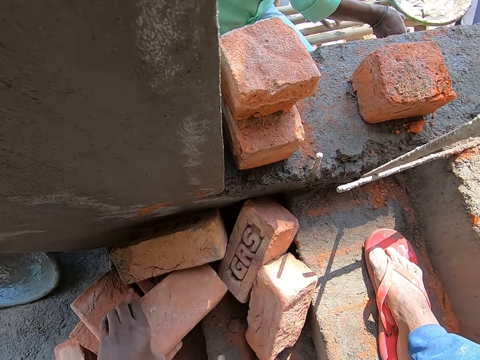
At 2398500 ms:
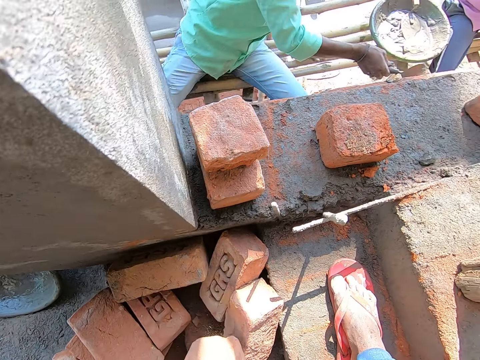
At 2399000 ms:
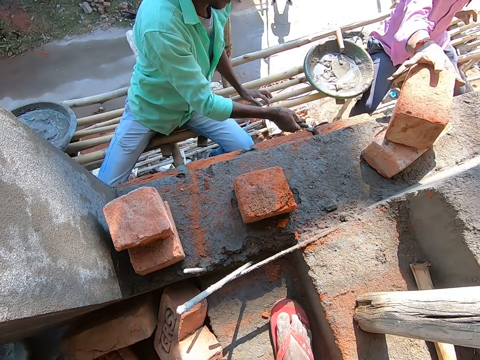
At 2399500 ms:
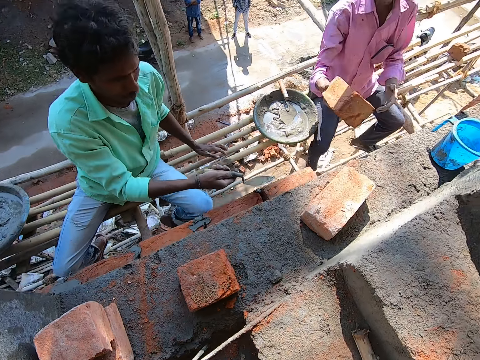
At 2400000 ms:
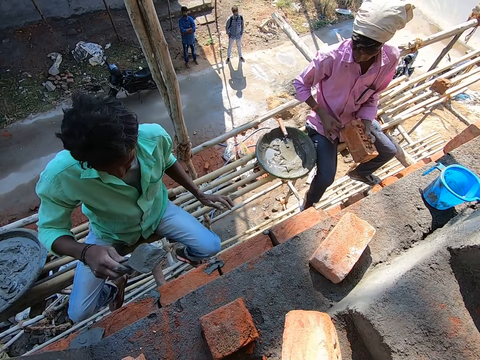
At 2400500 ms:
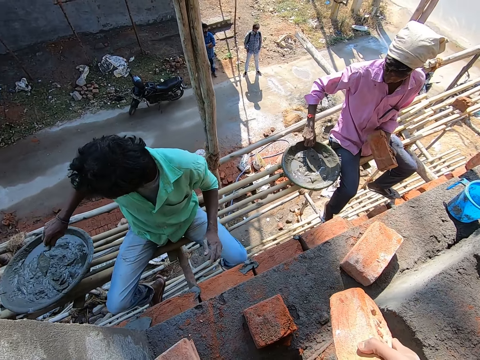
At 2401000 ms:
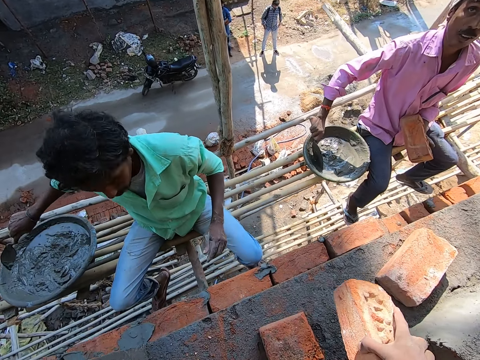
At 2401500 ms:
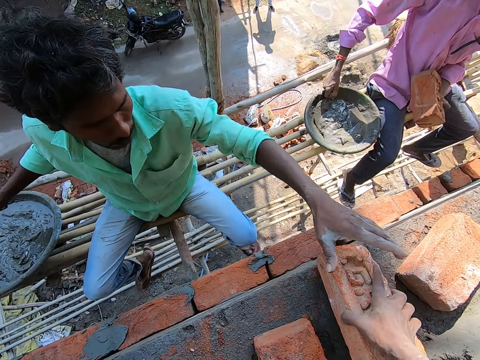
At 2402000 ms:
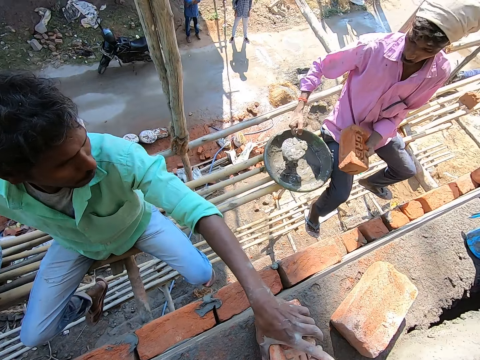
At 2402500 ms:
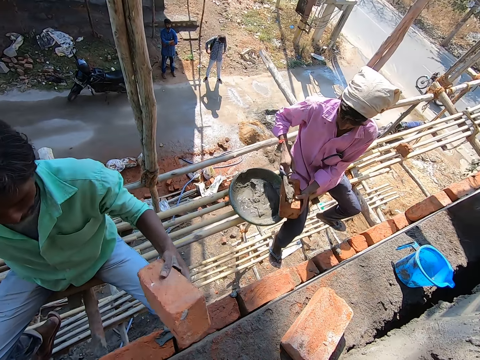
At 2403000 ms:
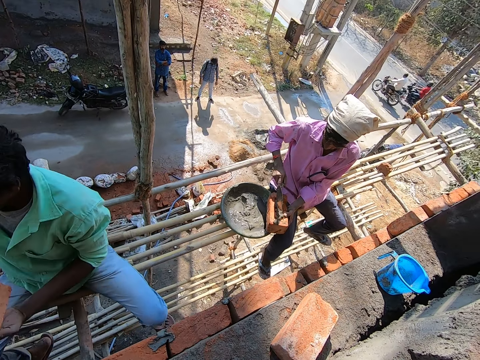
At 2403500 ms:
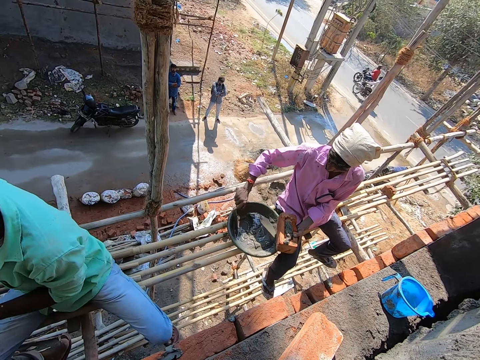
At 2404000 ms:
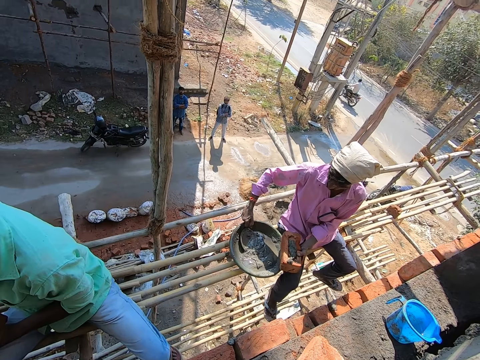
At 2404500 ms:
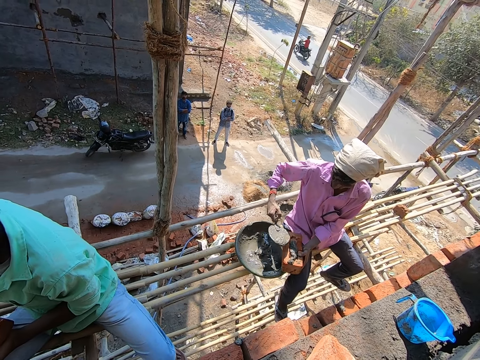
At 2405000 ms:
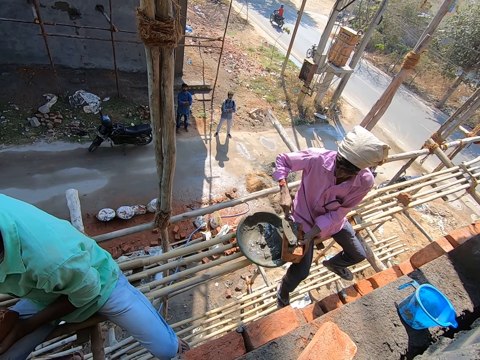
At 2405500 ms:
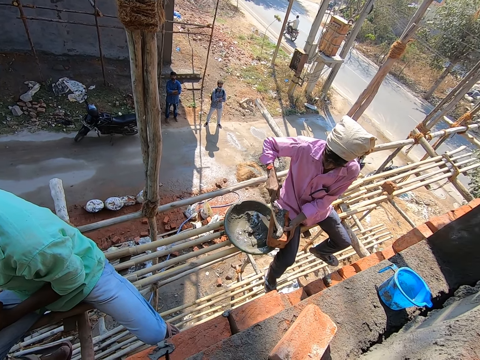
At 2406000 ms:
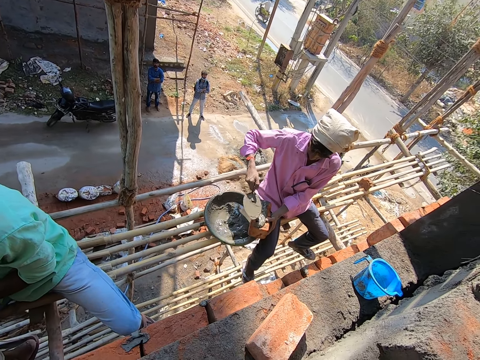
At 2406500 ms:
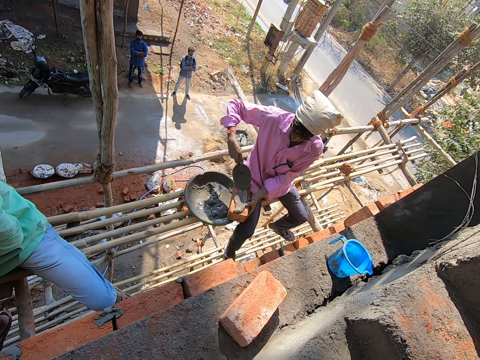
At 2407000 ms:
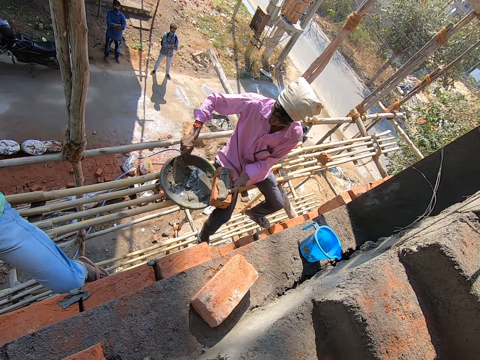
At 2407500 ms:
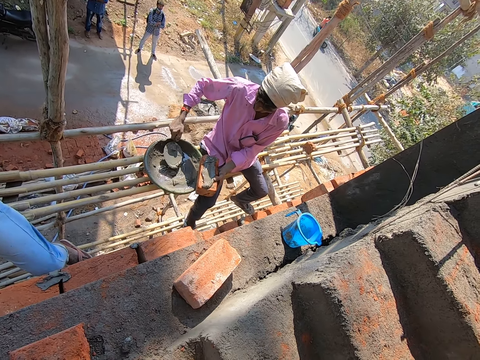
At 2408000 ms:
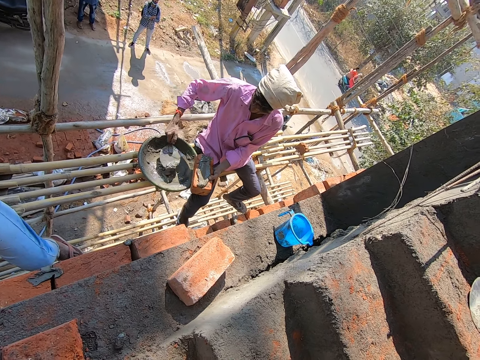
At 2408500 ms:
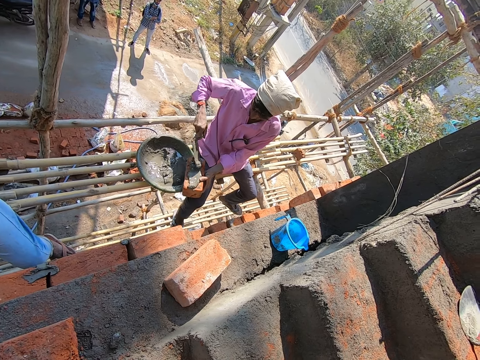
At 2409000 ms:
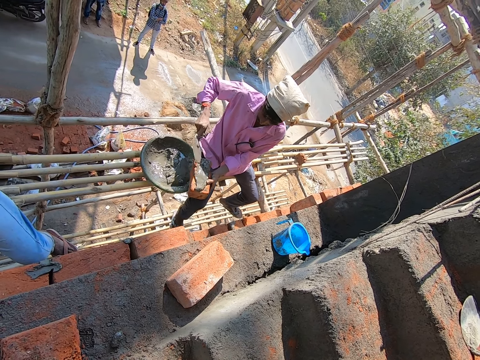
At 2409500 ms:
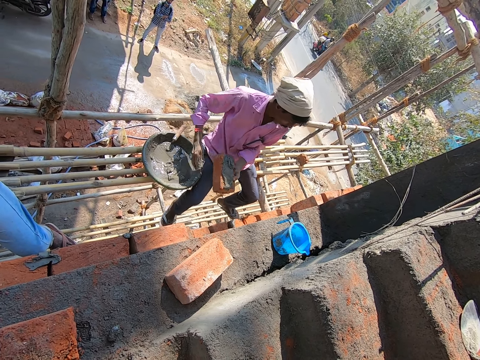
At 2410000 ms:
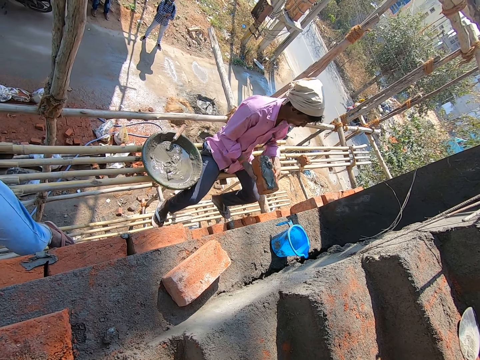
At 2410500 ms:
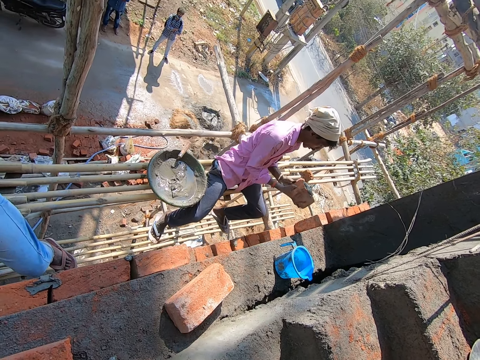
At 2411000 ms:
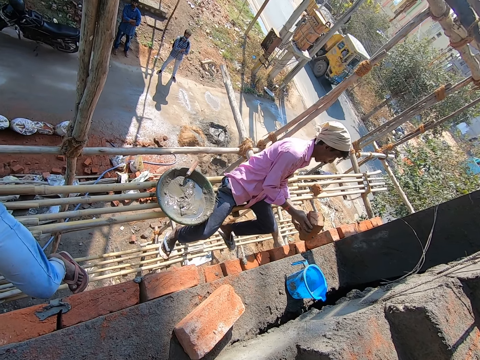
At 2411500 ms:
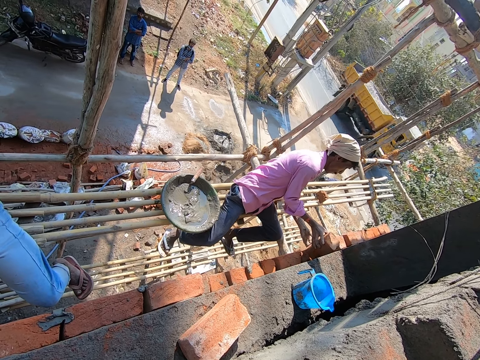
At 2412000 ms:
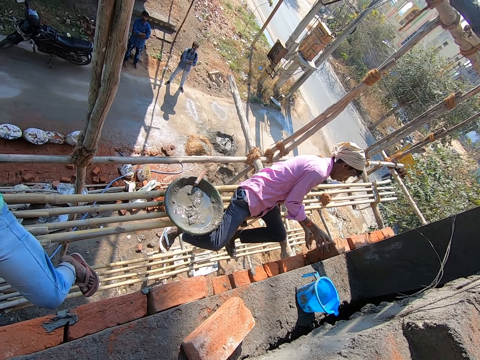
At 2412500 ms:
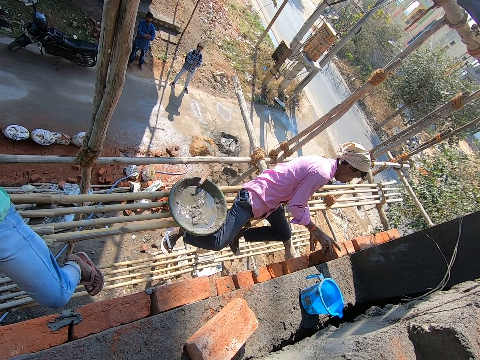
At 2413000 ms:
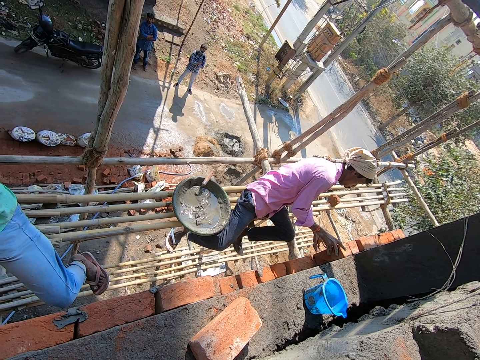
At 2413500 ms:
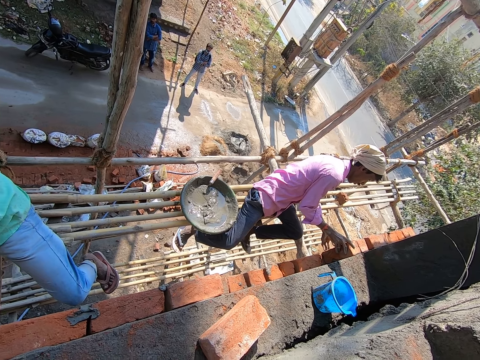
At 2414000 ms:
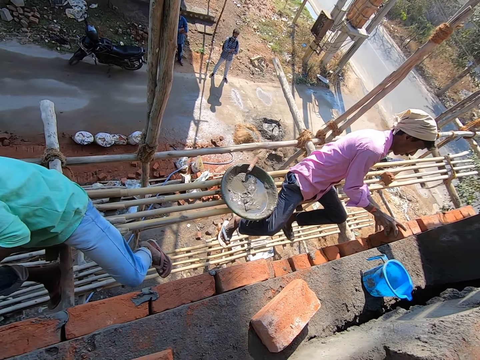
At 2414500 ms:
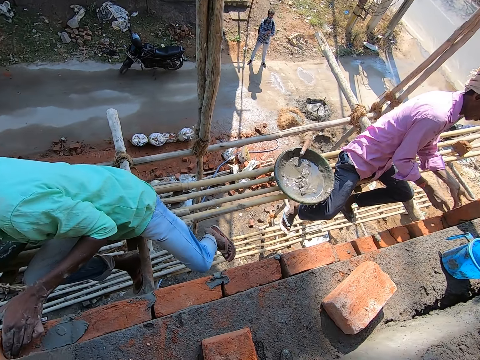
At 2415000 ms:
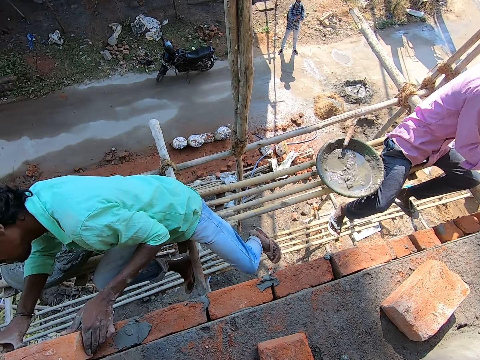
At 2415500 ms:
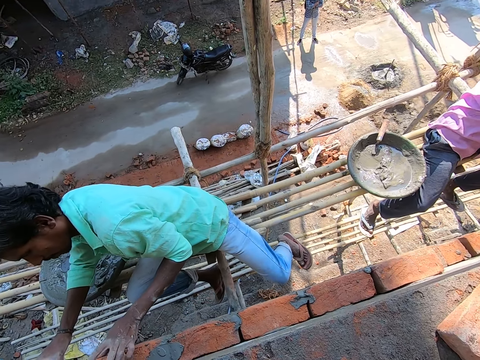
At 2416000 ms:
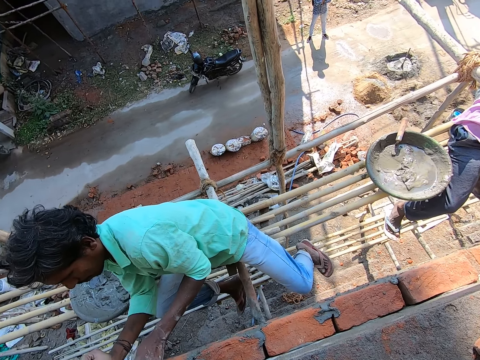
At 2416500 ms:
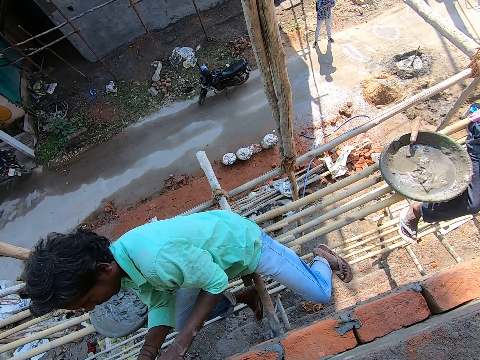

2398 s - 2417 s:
A man pours cement from the trowel on the wall with his right hand. The camera wearer picks up a brick from the floor with his left hand. Another man picks a brick from the floor with his left hand, holds the brick with both hands, and scoops cement from the head pan with the trowel with his right hand. The camera wearer puts the bricks down. He passes the brick to the first man. The other man pours the cement in the trowel on the brick in his left hand. The first man picks up the brick. The other man scoops cement from the head pan with the trowel with his right hand and pours the cement in the trowel on the brick in his left hand. The camera wearer looks around the construction site. The other man scoops cement from the head pan with the trowel with his right hand, pours the cement in the trowel on the brick in his left hand, drops the trowel in the head pan, holds the brick with both hands, places the brick on the wall with both hands, and places both hands on the wall. The first man hits the wall with his right hand.

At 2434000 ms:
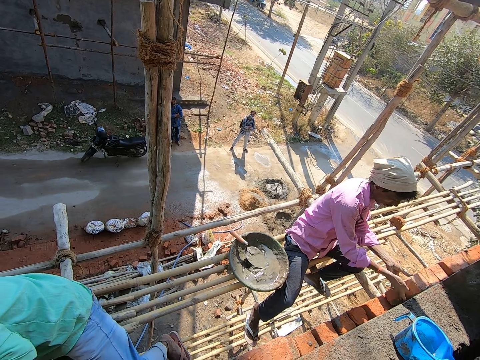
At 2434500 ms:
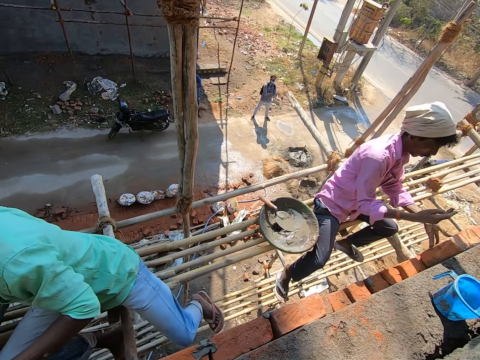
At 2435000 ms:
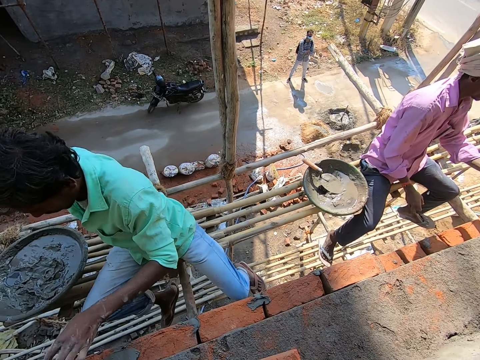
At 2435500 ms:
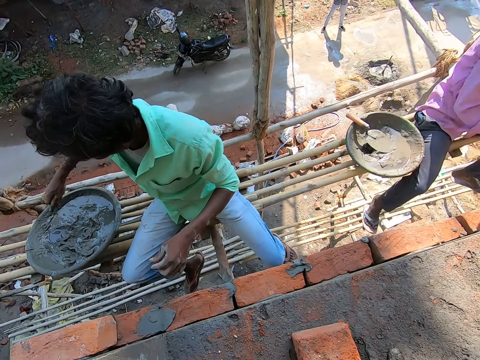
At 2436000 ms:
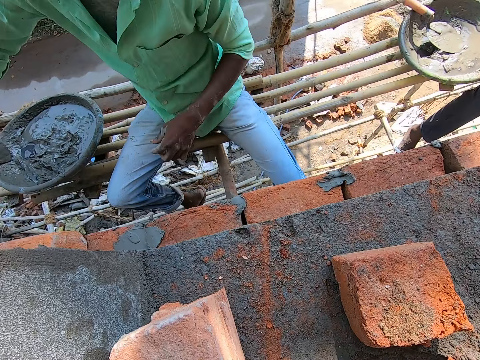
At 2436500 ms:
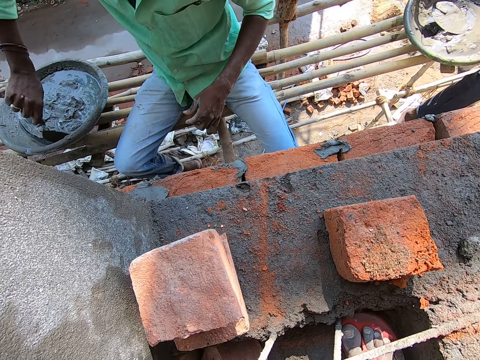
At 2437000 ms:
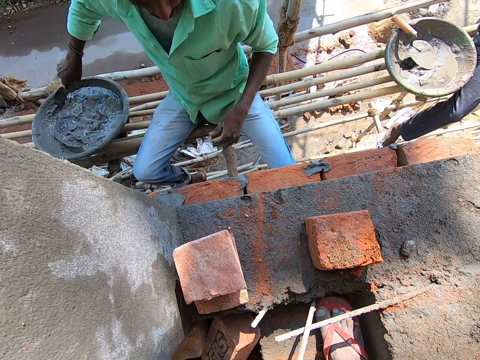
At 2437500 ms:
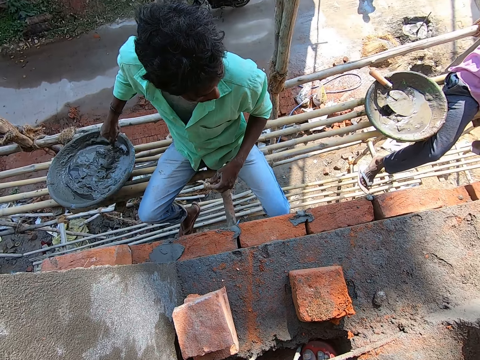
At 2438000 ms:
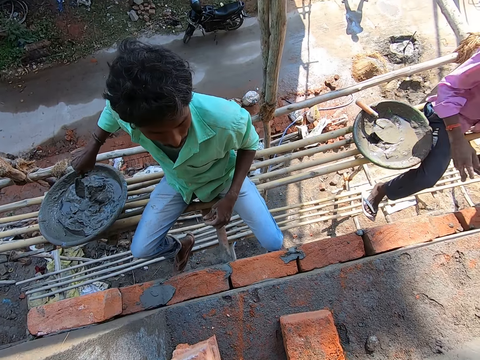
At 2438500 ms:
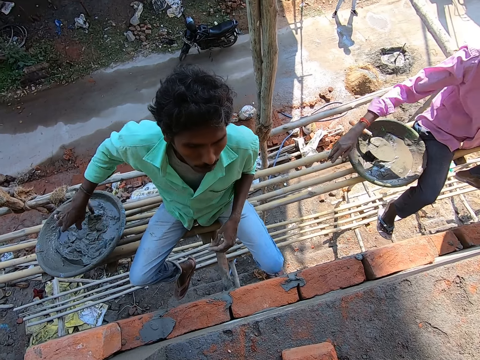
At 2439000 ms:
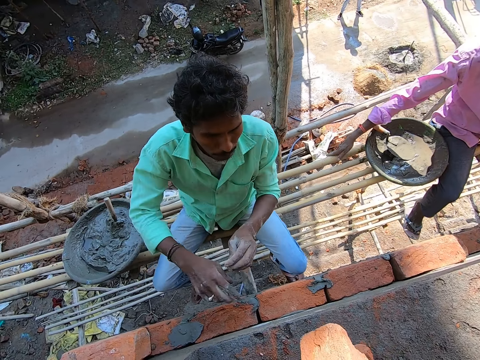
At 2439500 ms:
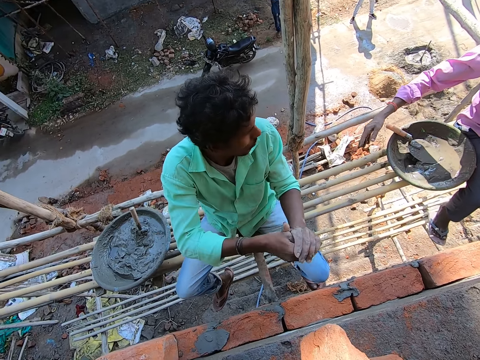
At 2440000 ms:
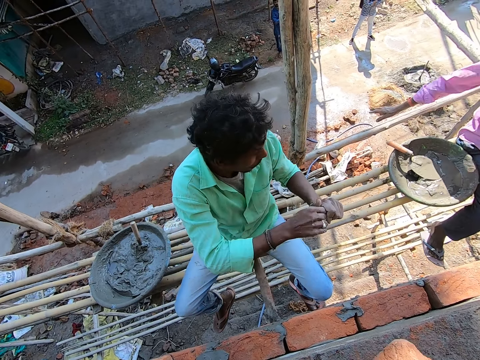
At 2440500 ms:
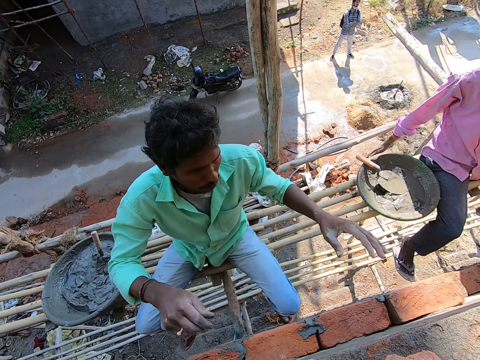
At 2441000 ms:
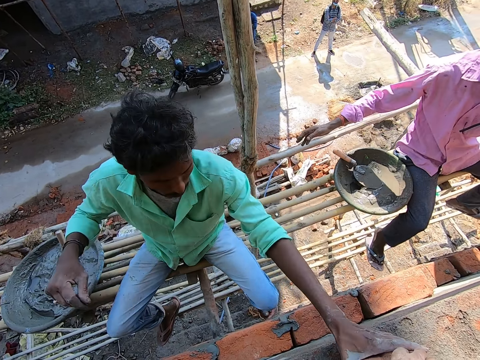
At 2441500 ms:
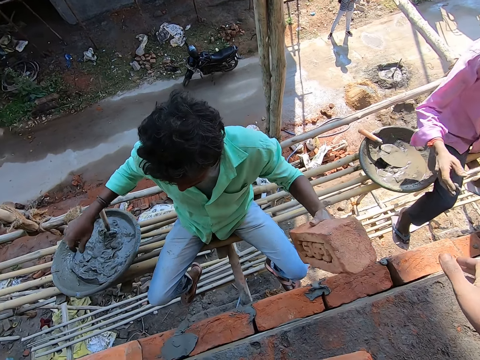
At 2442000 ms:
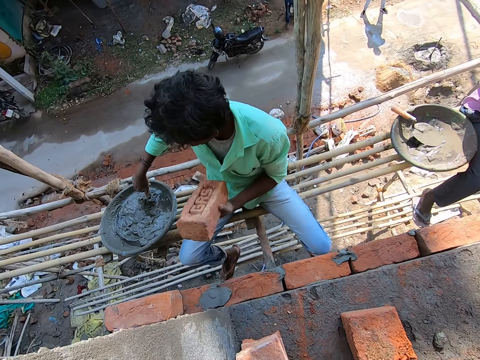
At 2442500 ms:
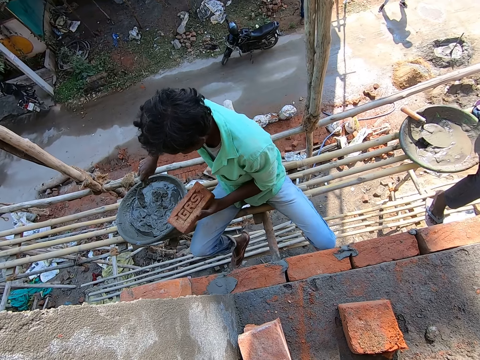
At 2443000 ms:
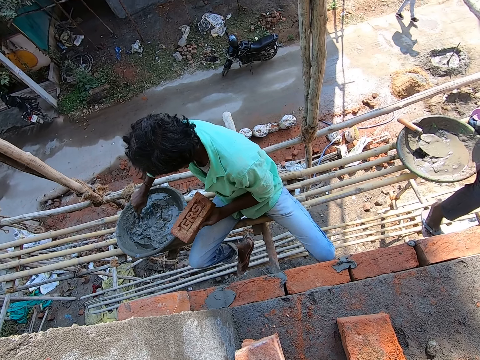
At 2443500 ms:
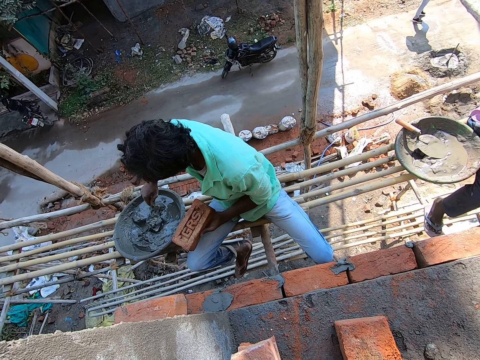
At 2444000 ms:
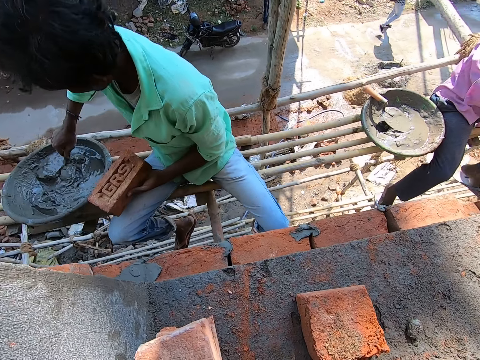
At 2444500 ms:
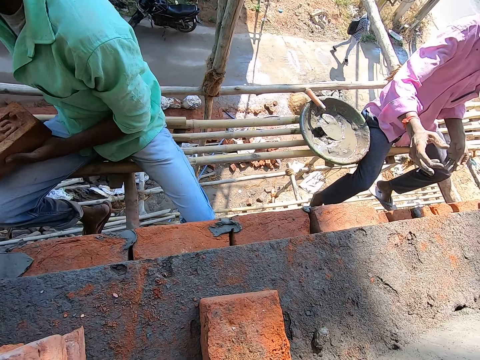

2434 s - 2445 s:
A man stirs the cement in the head pan with the trowel with his right hand. The camera wearer looks at the man. The man rubs both hands together. The man converses with the camera wearer. The camera wearer passes a brick to the man. The man stirs the cement in the head pan with the trowel with his right hand.
